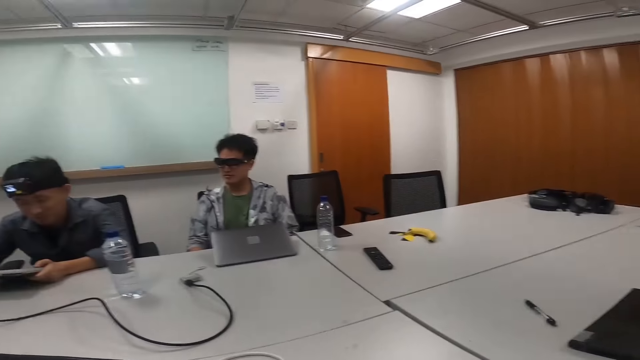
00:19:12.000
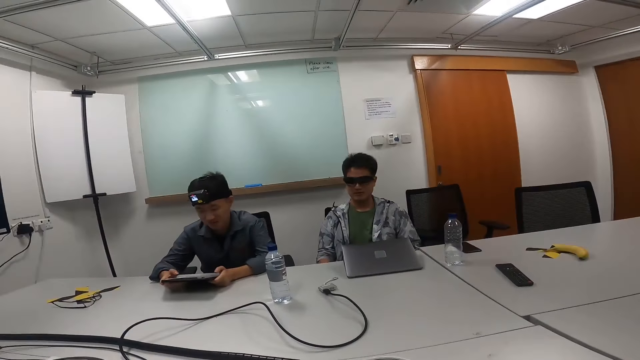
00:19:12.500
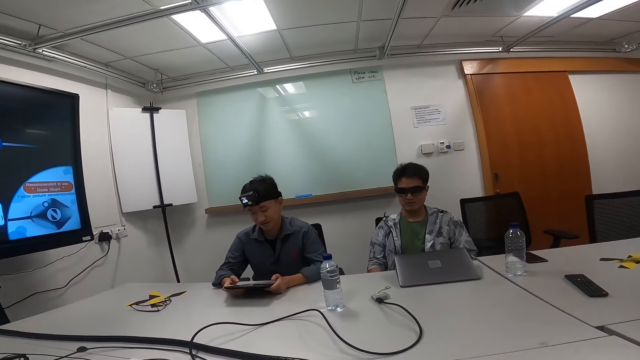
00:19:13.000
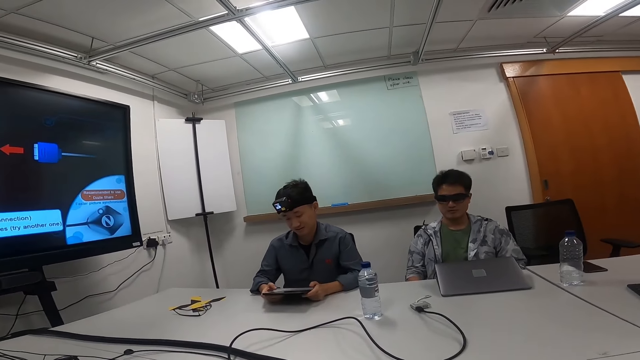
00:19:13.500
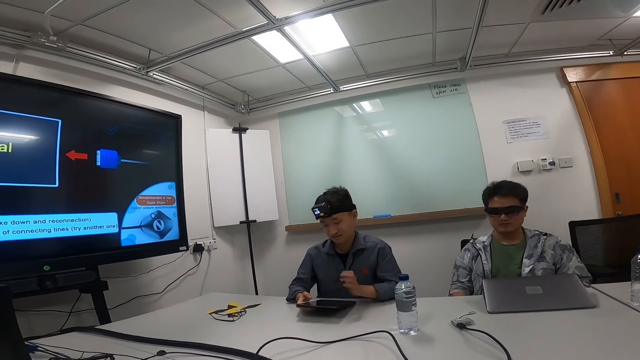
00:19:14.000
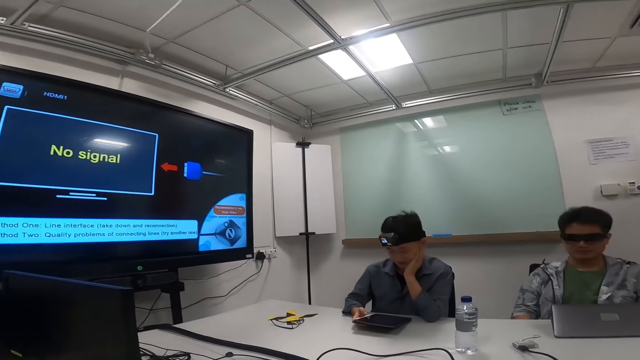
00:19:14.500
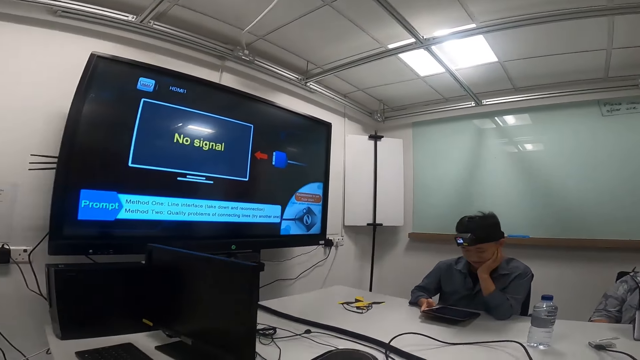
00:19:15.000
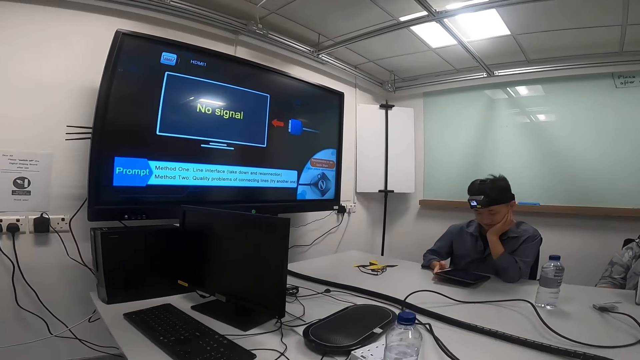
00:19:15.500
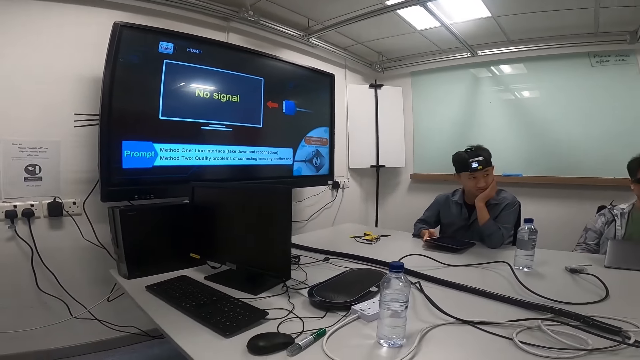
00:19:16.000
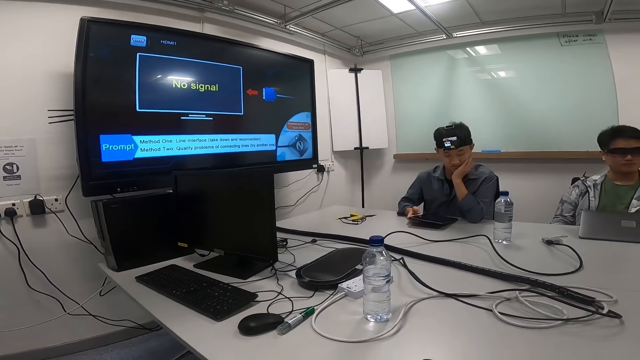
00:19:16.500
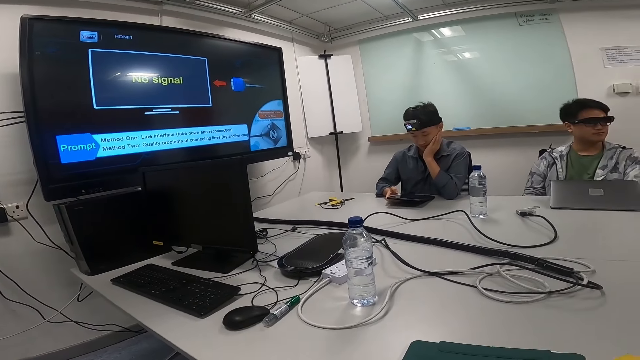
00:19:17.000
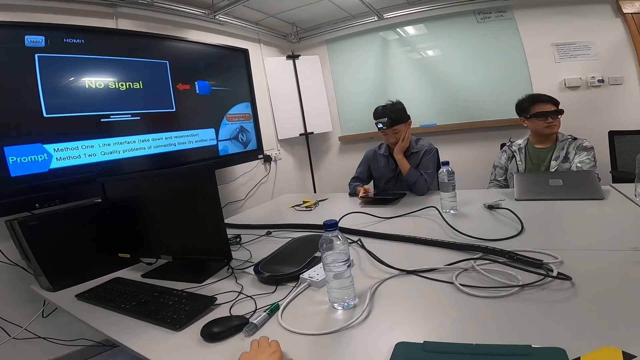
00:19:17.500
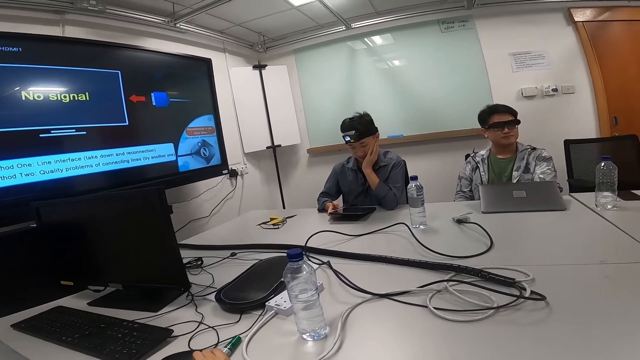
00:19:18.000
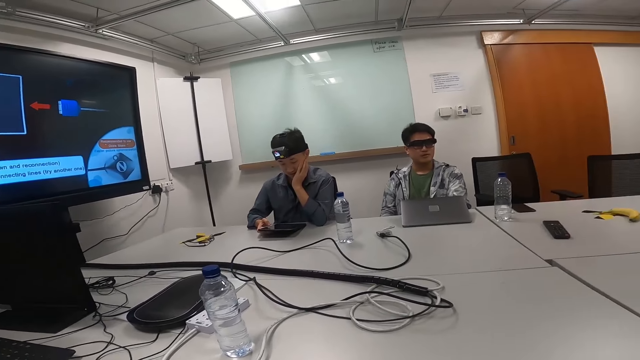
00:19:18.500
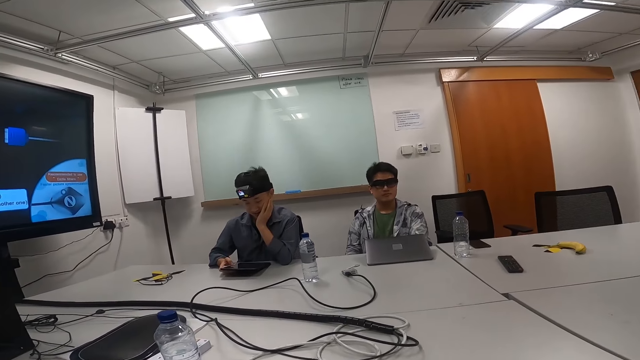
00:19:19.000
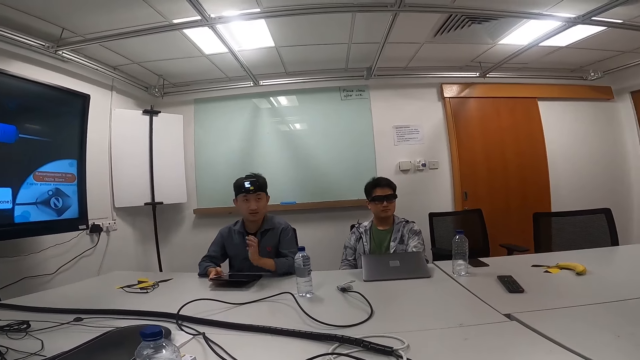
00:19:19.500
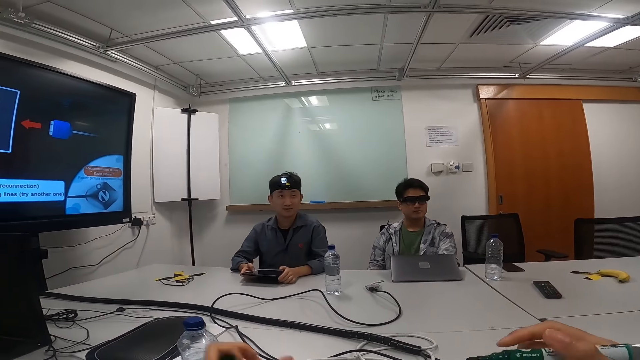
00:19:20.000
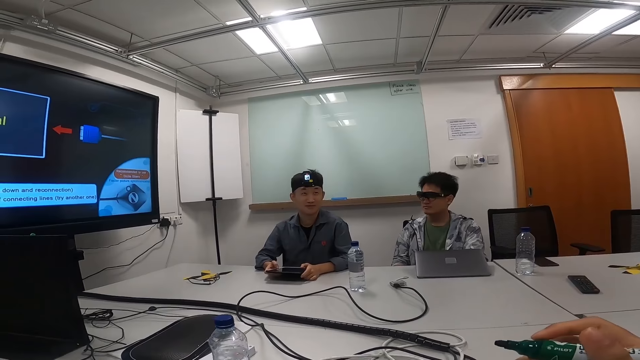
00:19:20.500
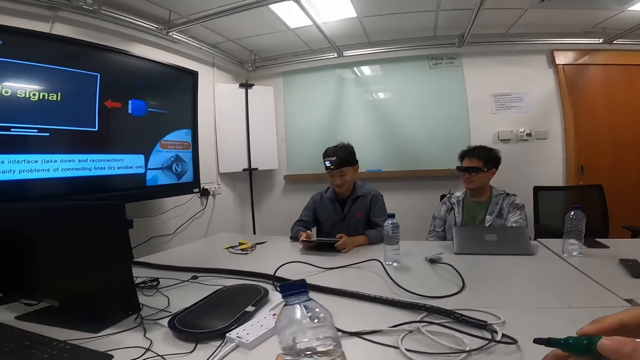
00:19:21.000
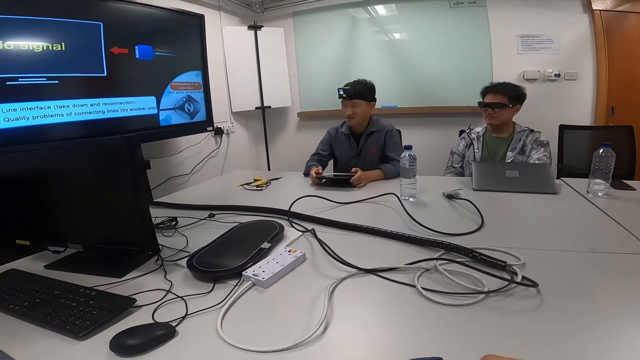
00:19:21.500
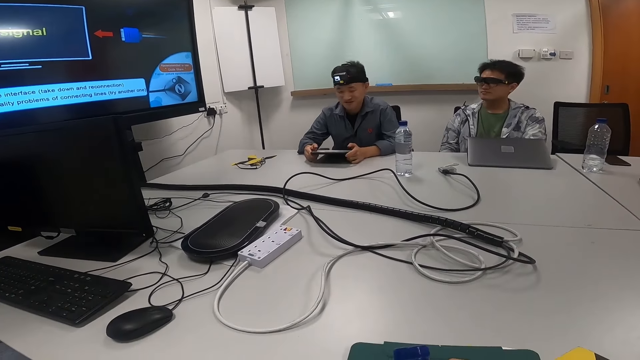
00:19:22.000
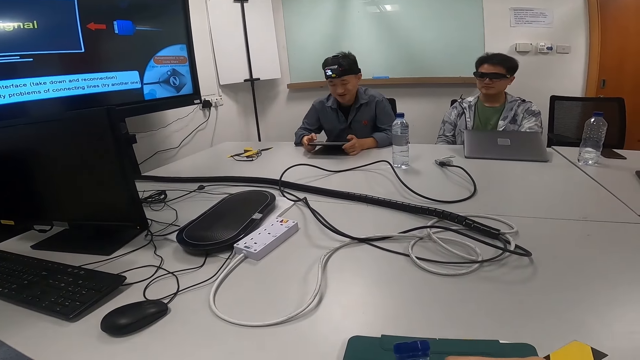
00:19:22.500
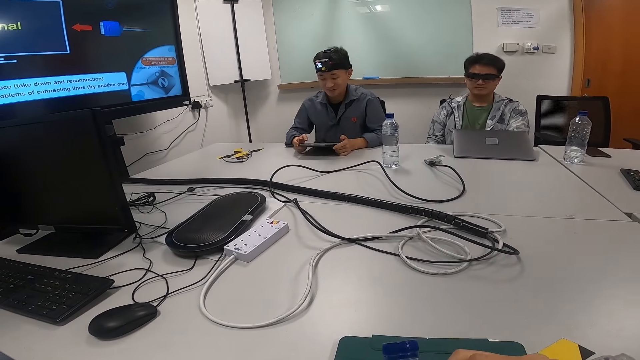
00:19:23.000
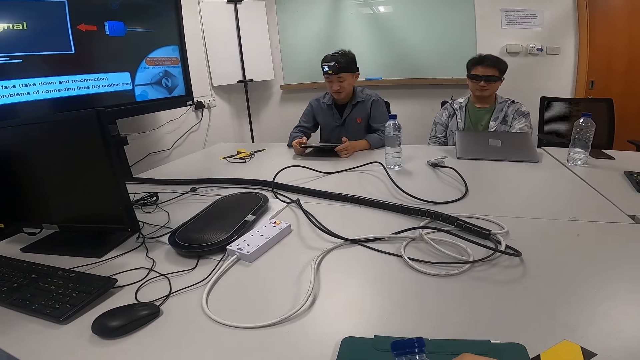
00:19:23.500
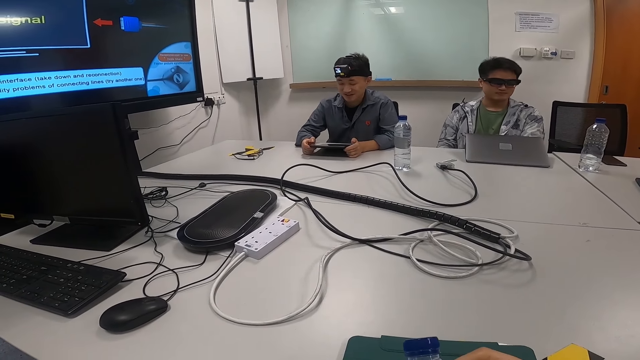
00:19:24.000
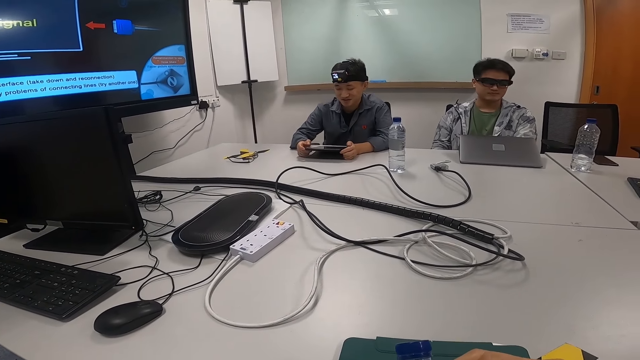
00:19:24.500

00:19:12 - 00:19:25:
The camera wearer looks around. A person looks at his android tablet. The camera wearer talks to the person and another person. They pick up a plastic bottle of water on the table. A third person reads from his note pad.

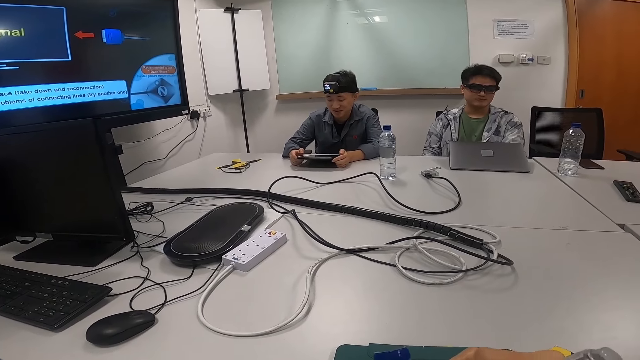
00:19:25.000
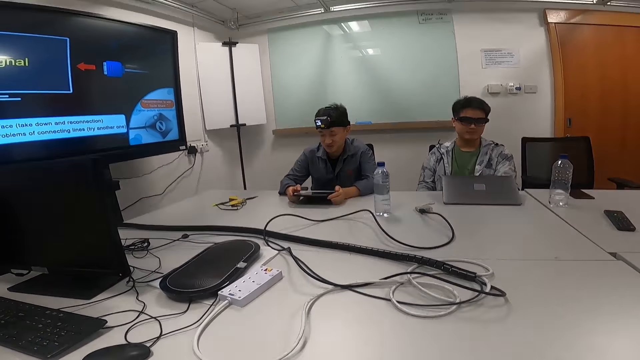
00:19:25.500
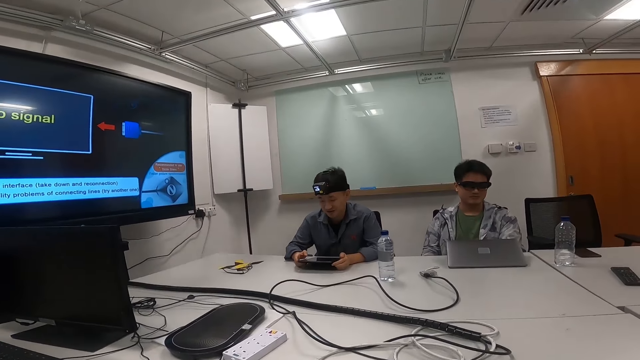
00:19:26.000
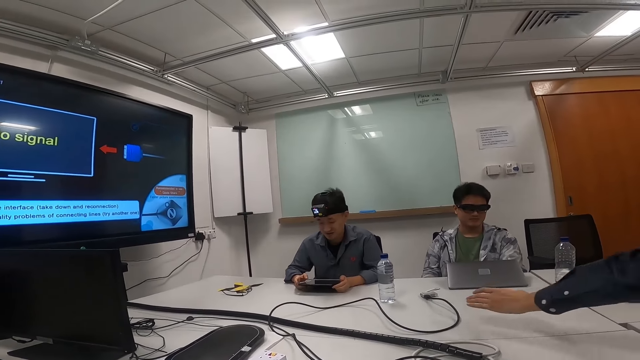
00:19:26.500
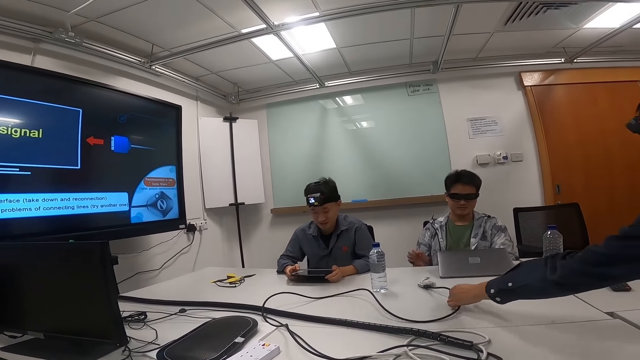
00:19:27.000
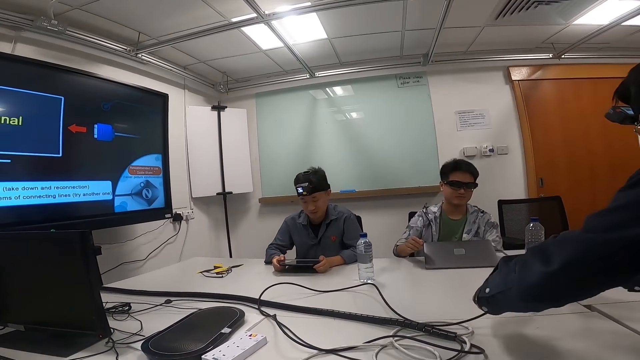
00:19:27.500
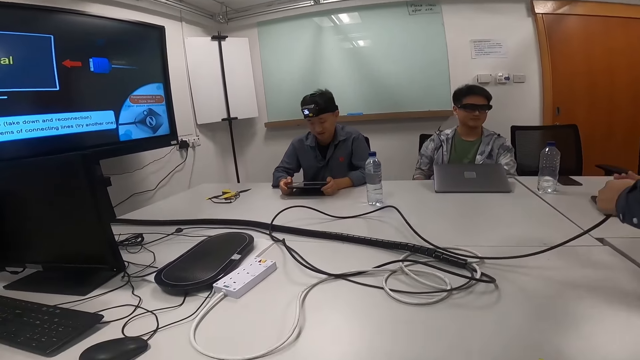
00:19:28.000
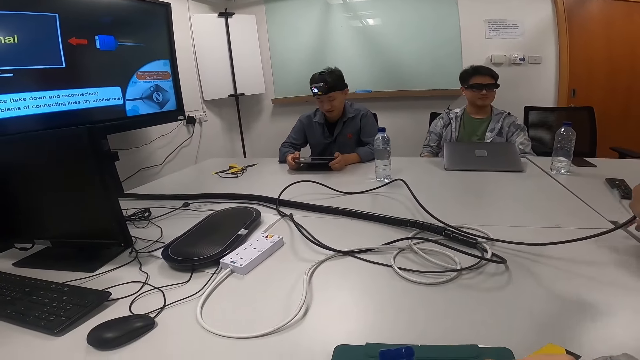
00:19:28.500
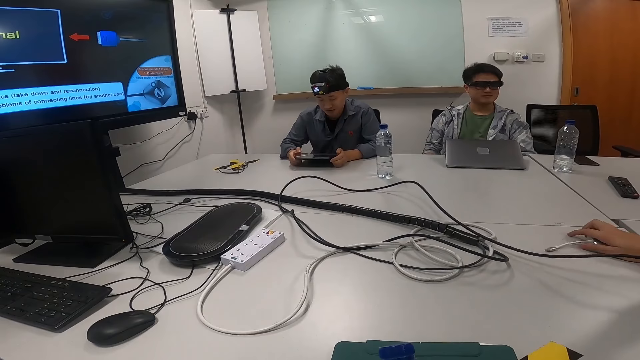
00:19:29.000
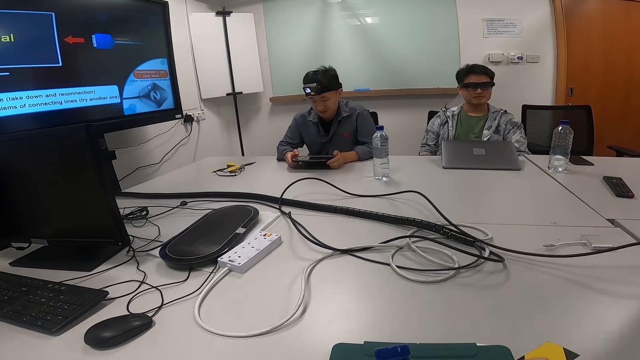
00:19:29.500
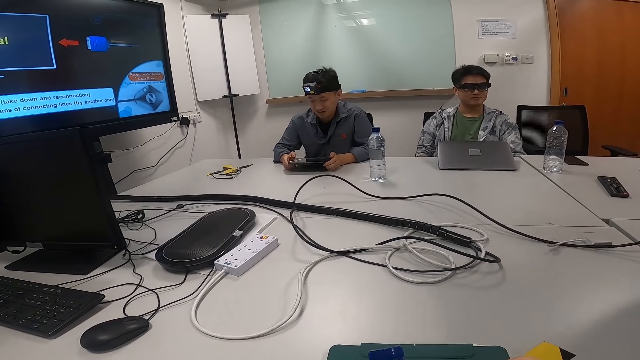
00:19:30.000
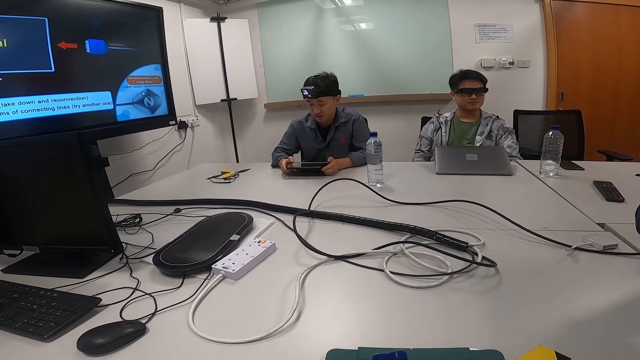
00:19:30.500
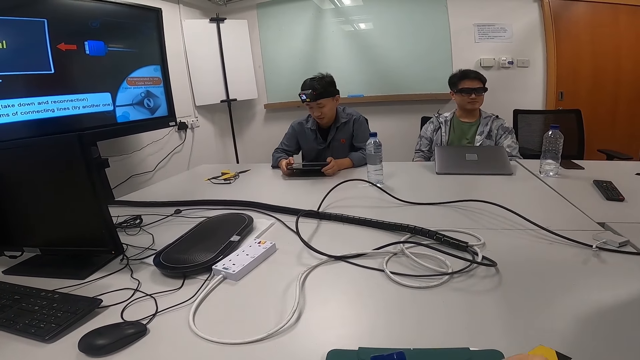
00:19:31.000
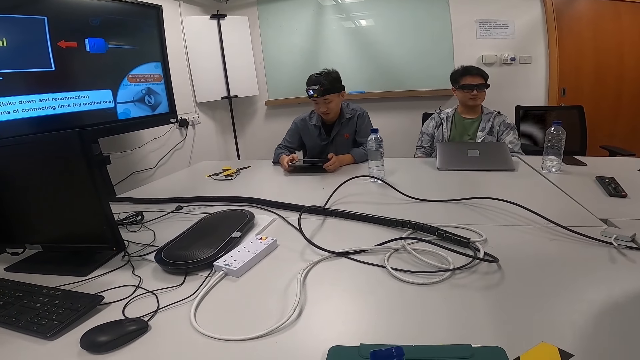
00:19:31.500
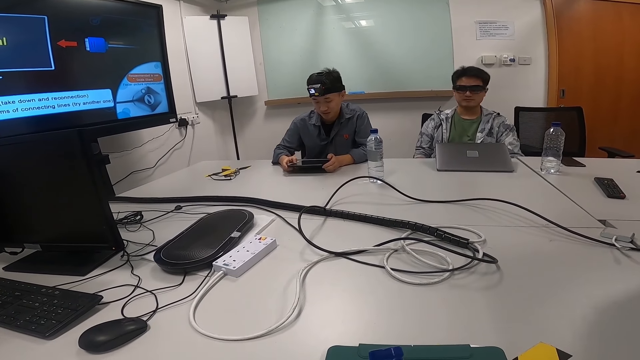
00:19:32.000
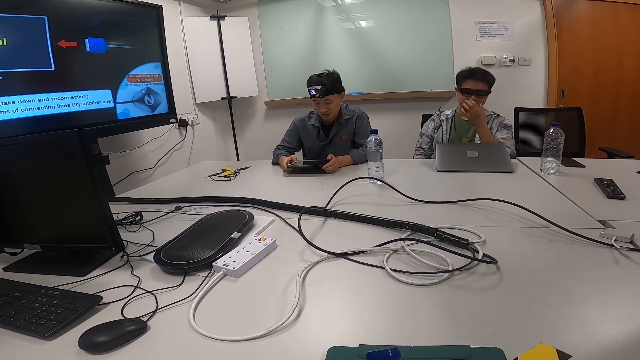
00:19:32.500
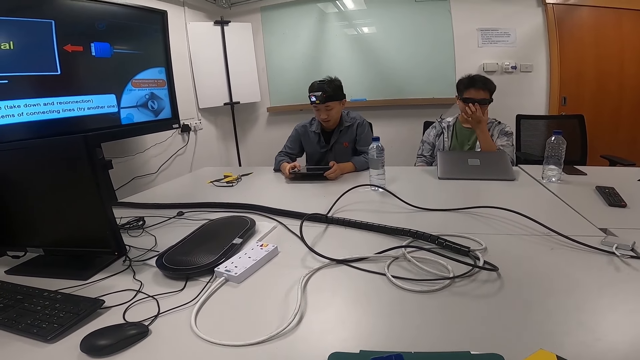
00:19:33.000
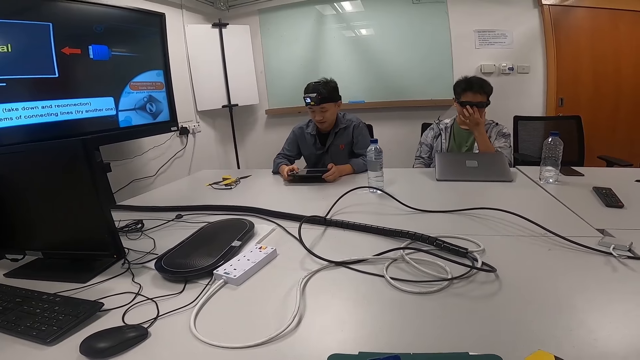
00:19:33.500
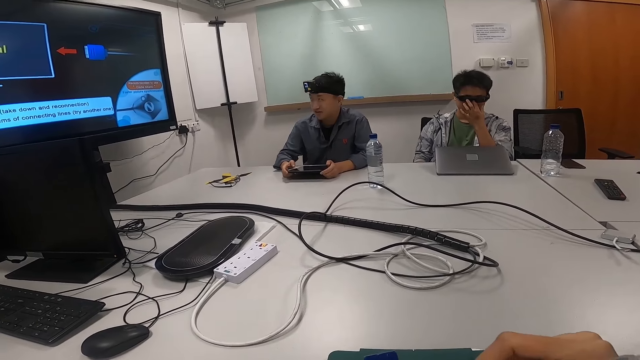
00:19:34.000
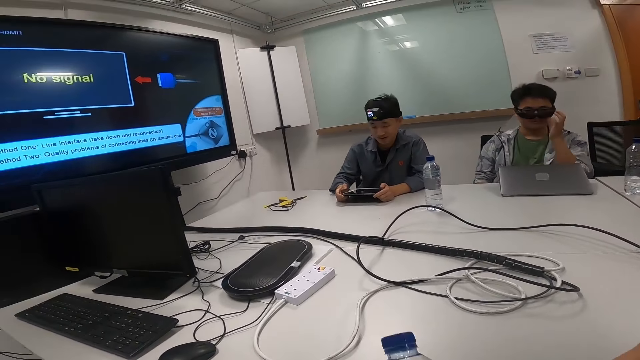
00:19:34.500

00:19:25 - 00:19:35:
A person picks up a cable on the table. The person puts something on the table. Another person operates on an android tablet. A man touches his nose.
